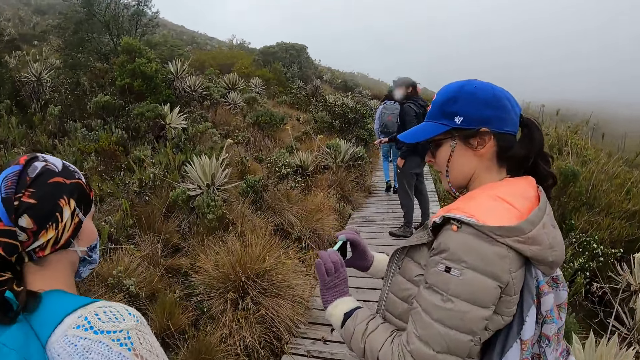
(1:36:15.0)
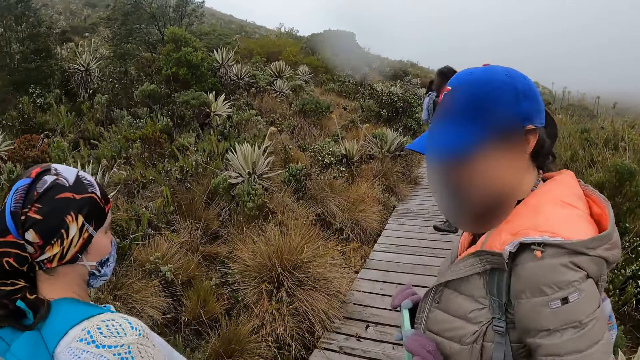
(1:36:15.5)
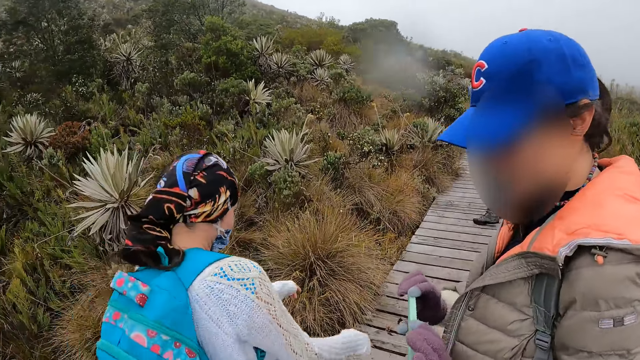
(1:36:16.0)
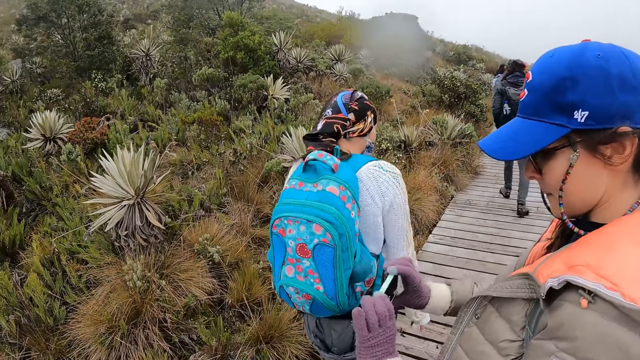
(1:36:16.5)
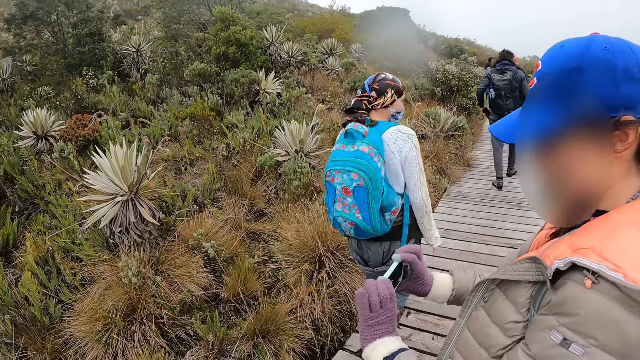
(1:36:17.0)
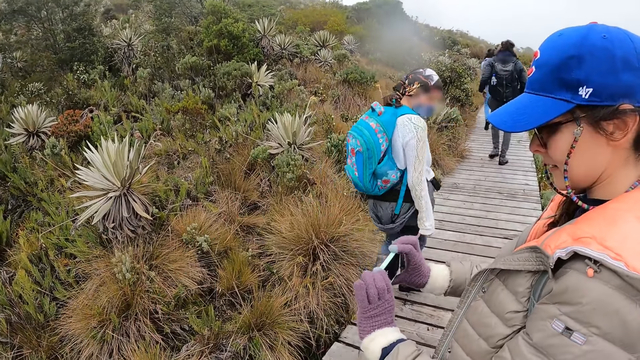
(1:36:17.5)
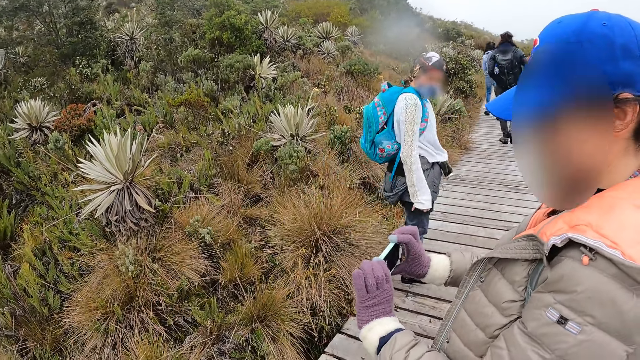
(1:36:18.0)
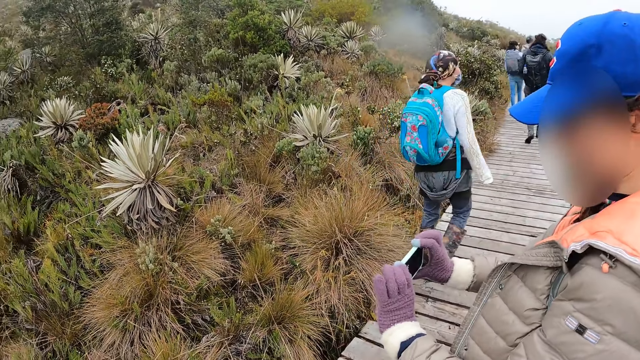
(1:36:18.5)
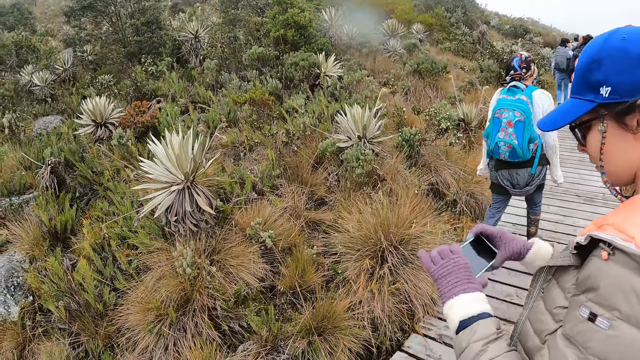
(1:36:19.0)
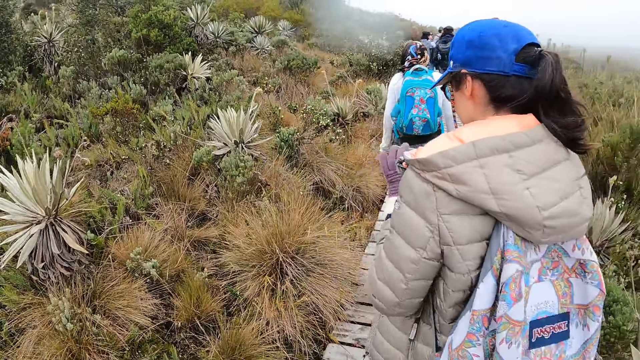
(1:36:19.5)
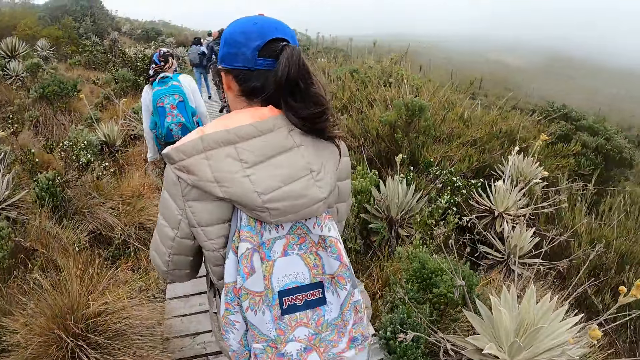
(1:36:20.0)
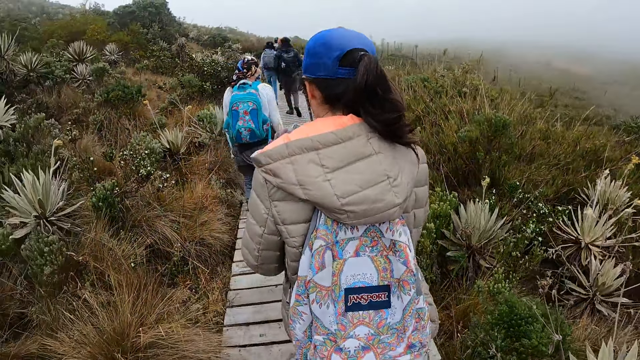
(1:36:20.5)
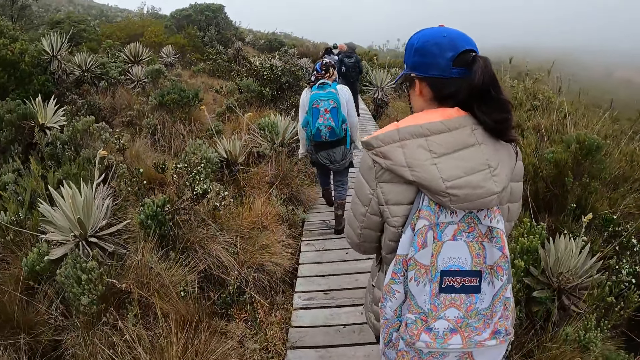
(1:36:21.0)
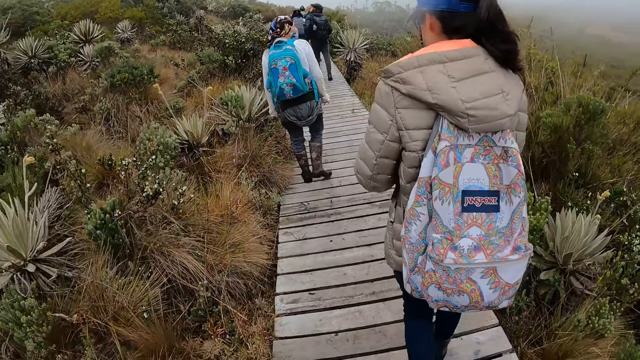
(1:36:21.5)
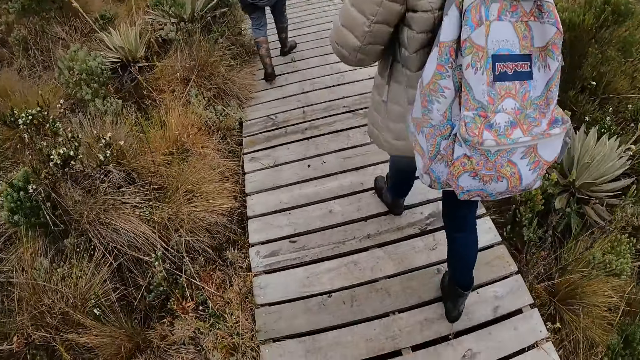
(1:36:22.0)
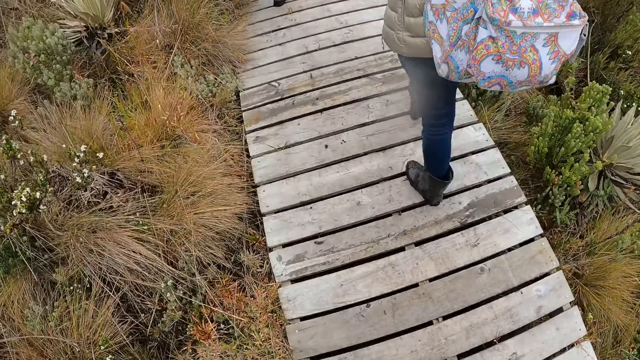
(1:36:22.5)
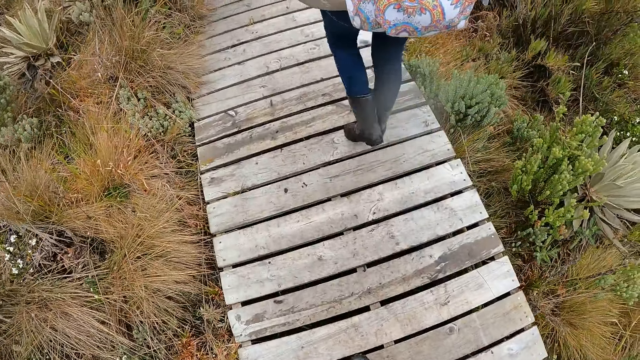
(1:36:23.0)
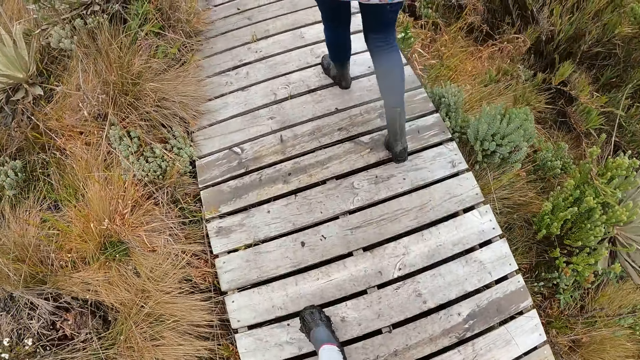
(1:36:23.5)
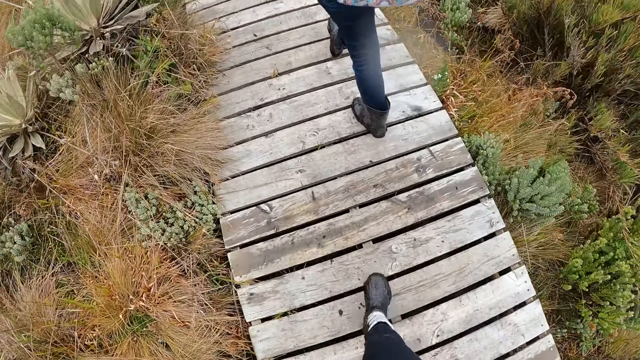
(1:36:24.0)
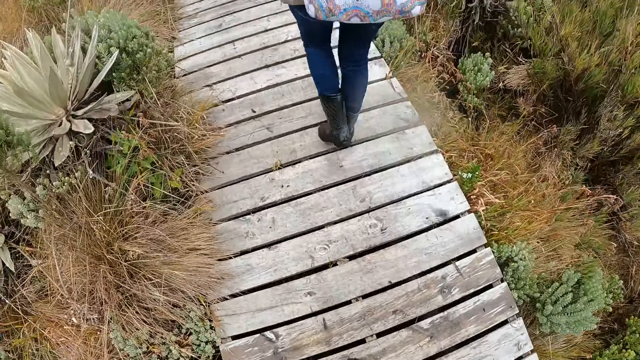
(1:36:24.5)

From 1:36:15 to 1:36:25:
The camera wearer looks at the woman. They walk around the forest.

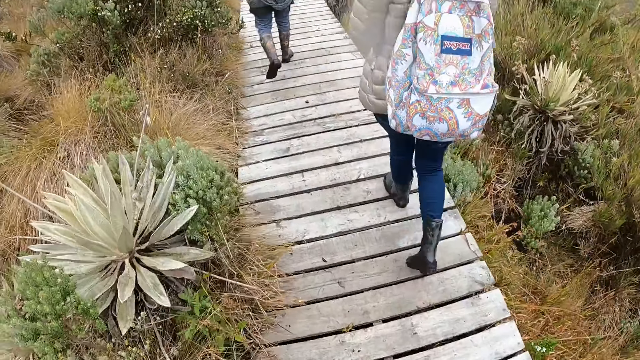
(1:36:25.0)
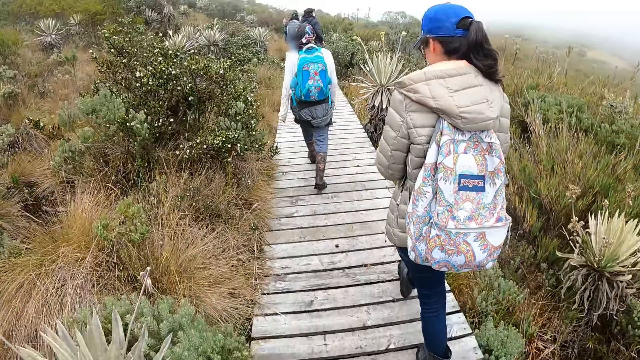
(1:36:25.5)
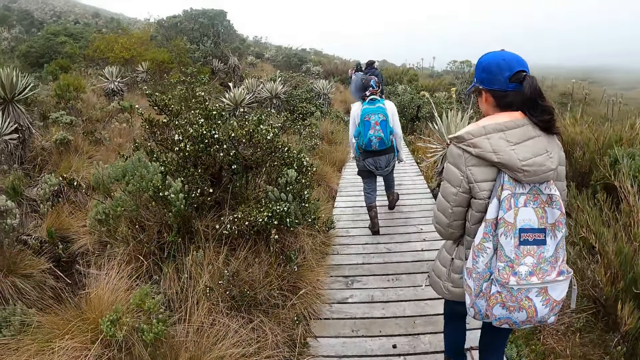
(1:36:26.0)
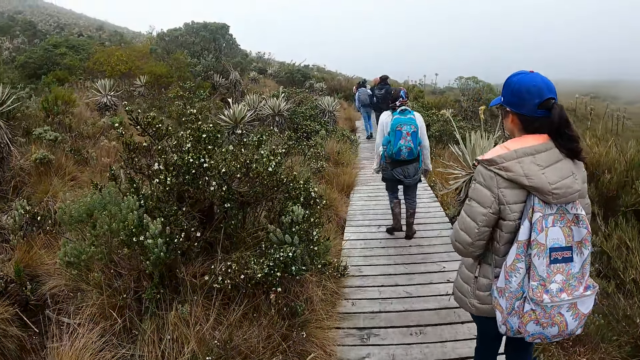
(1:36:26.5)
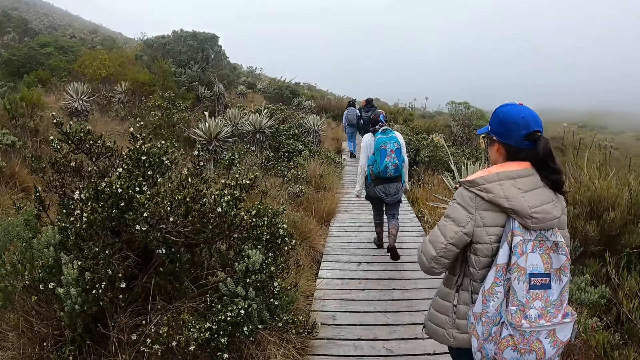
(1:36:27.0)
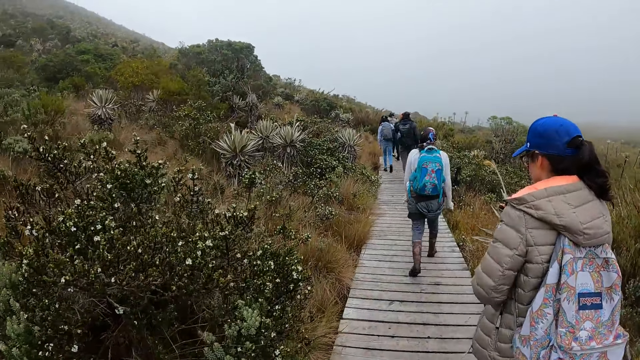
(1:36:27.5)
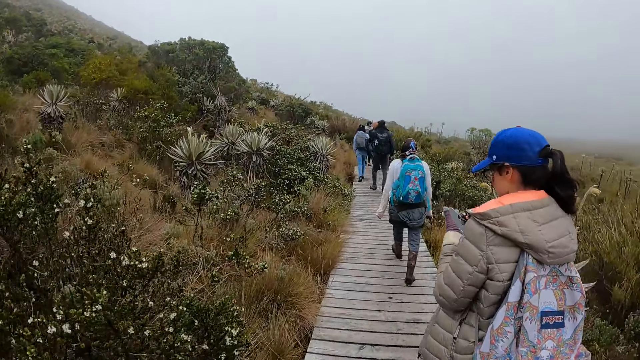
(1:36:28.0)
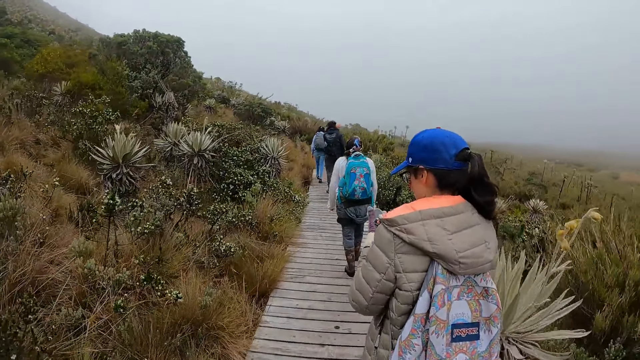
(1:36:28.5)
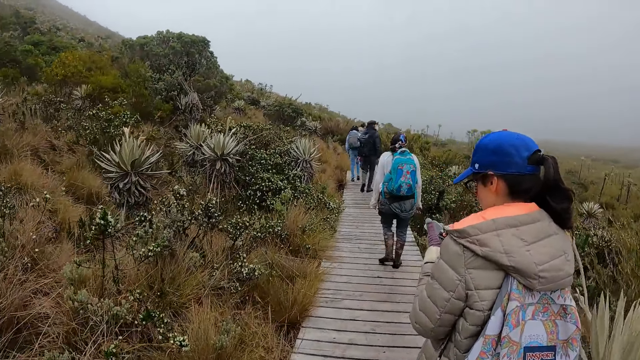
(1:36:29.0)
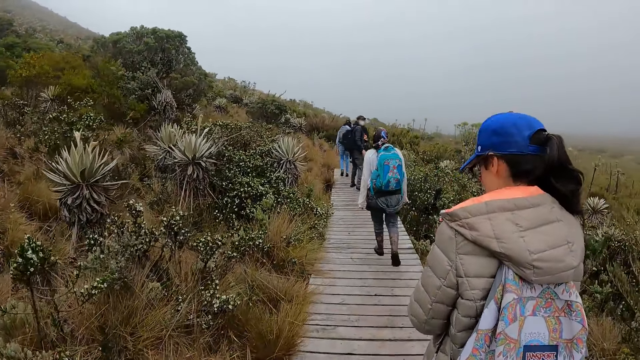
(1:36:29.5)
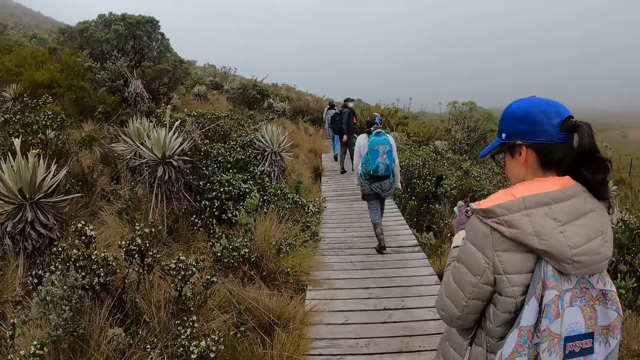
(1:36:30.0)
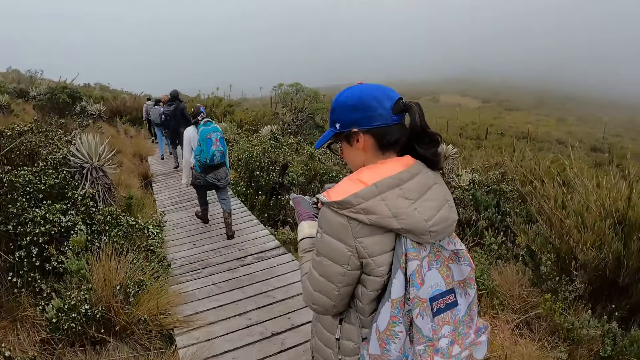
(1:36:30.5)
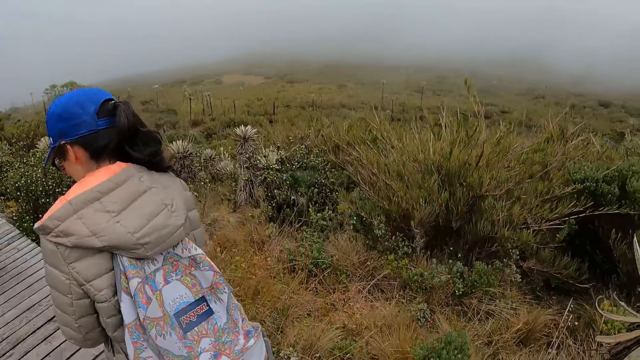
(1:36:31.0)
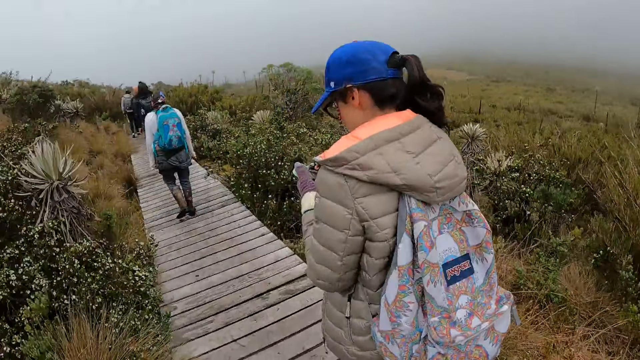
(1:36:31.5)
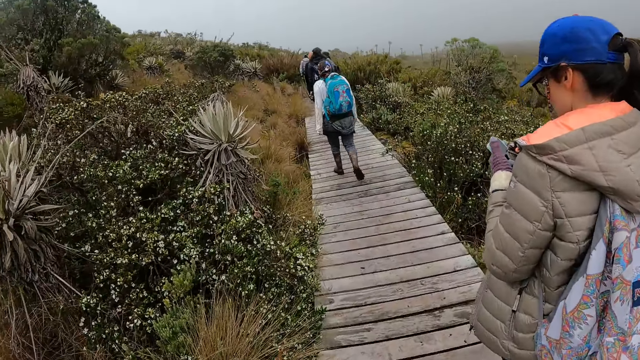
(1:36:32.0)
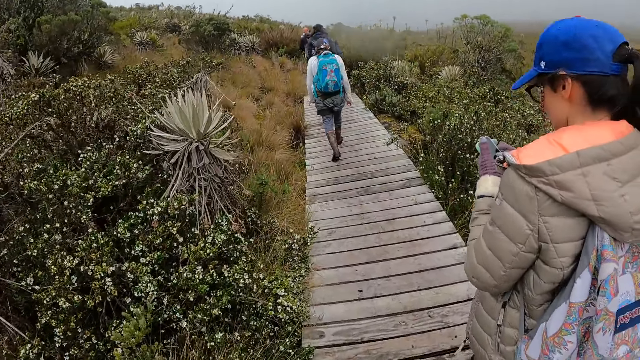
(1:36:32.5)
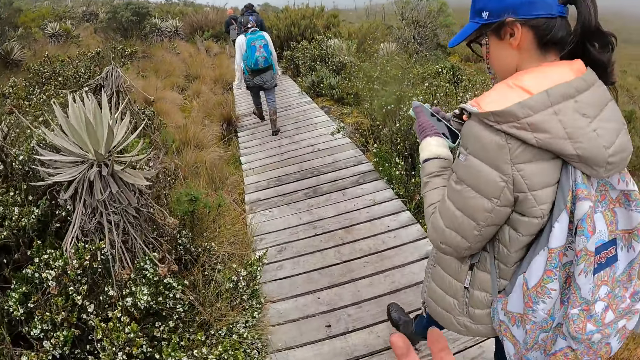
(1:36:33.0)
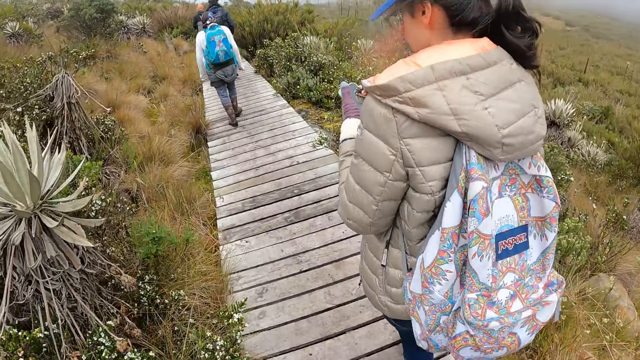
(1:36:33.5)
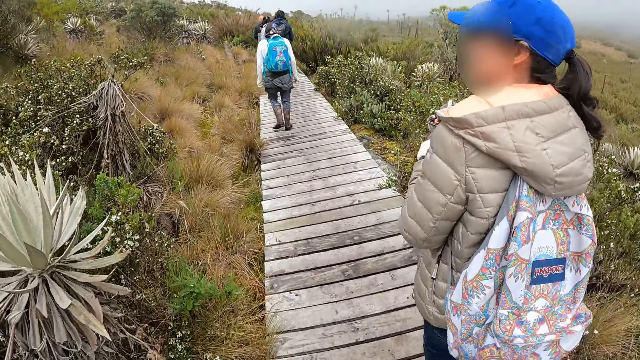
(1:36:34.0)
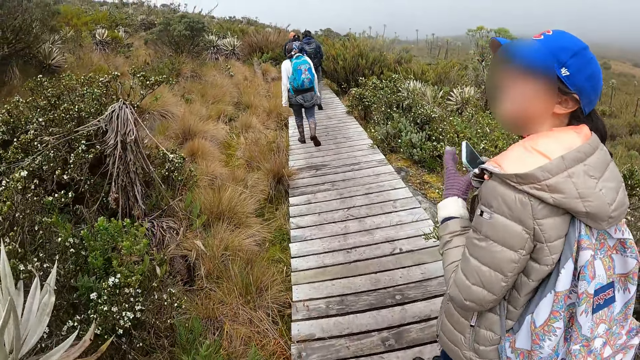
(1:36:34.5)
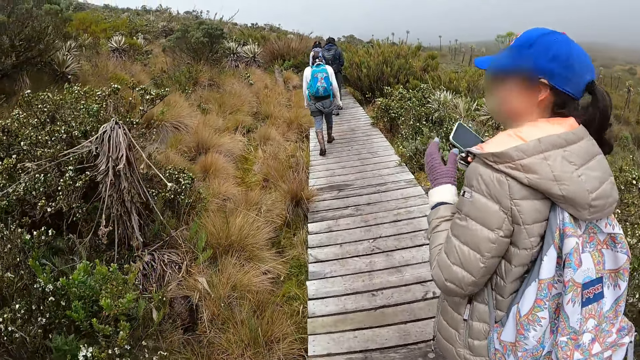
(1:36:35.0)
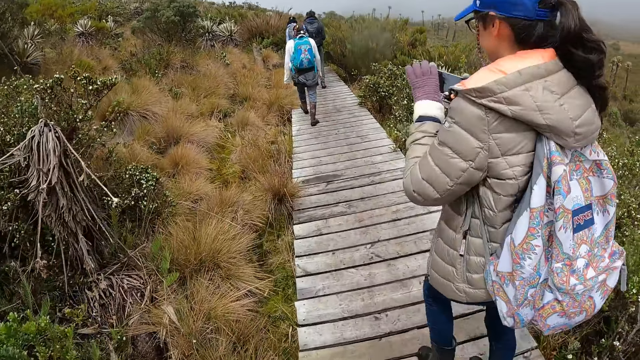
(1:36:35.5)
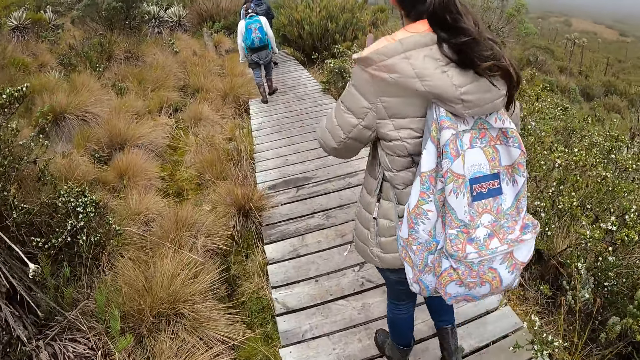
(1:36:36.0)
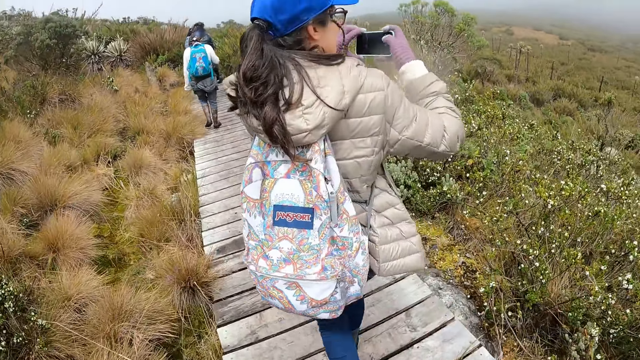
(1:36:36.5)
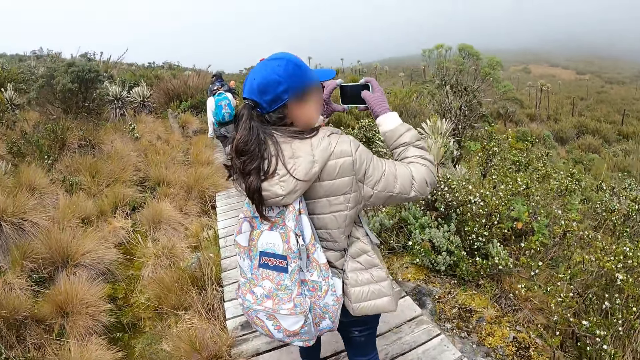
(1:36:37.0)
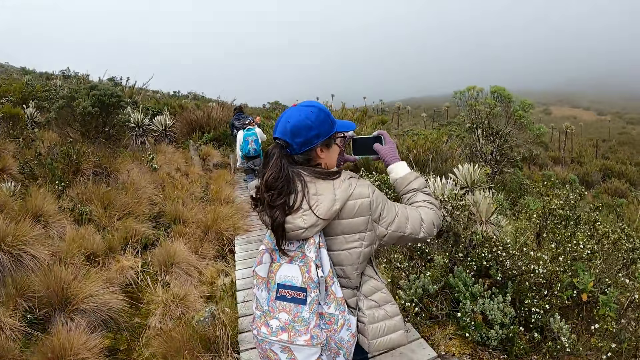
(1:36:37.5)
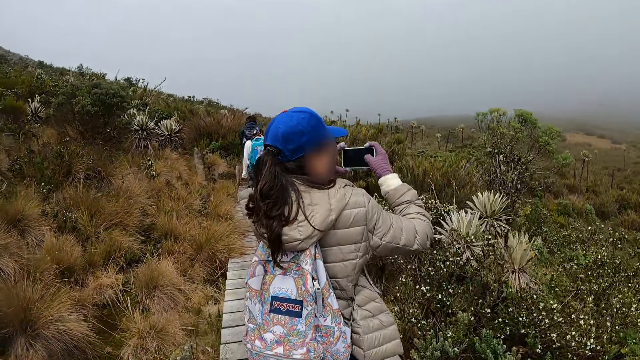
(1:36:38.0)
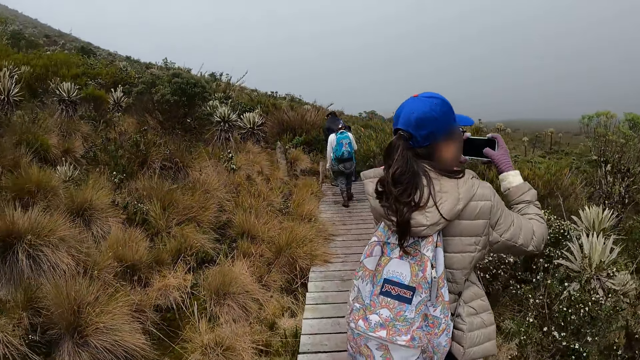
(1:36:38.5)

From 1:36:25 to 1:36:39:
The camera wearer walks around the forest. They look around the forest. They walk around the forest. The woman uses her phone. She uses her phone again.
